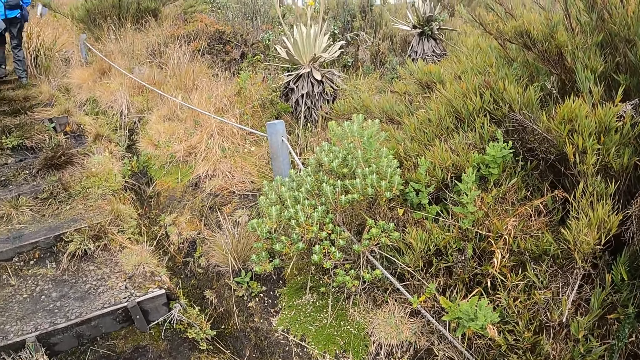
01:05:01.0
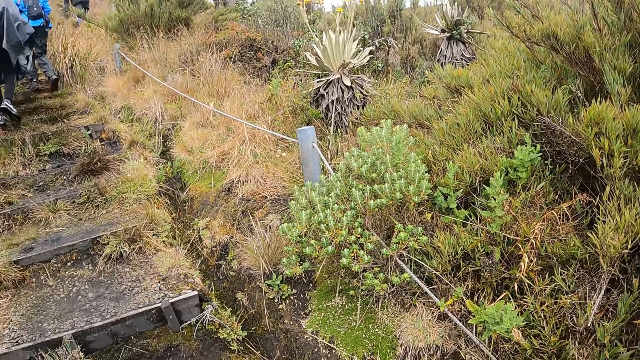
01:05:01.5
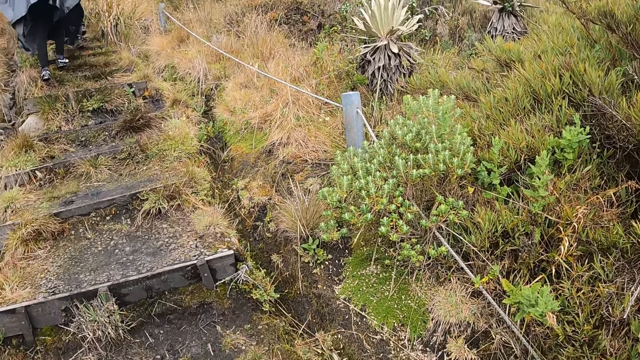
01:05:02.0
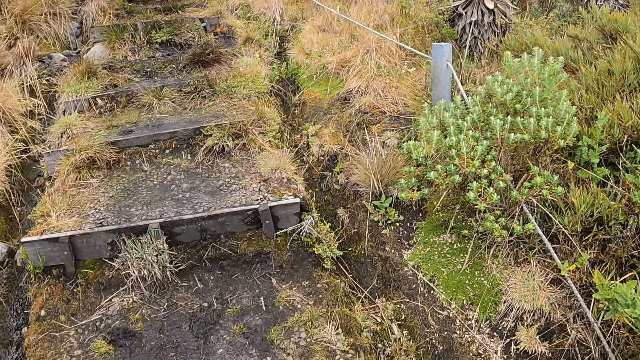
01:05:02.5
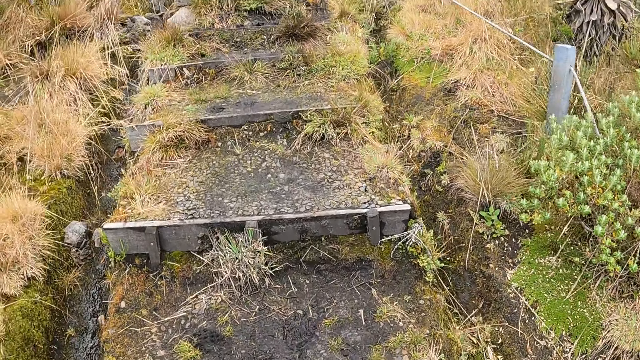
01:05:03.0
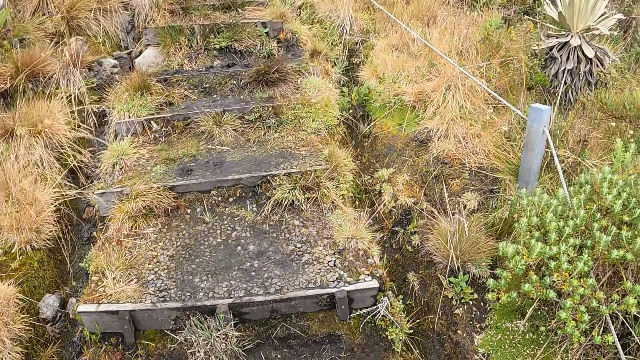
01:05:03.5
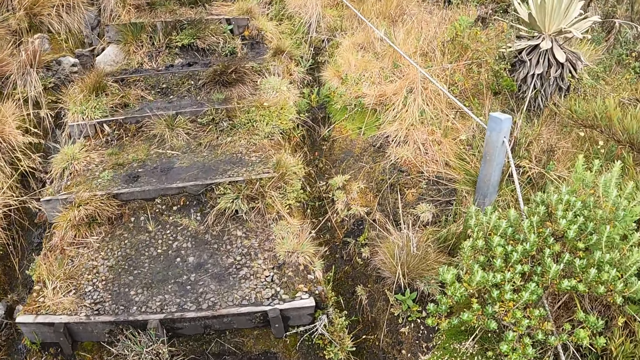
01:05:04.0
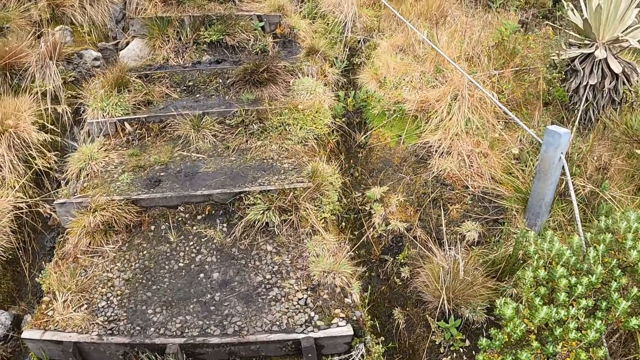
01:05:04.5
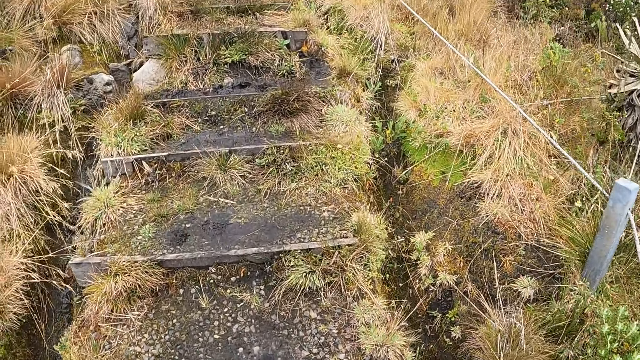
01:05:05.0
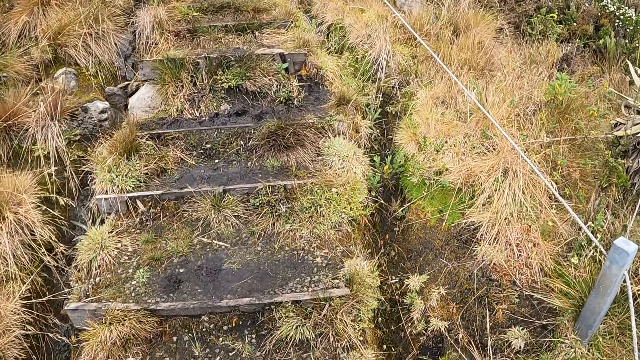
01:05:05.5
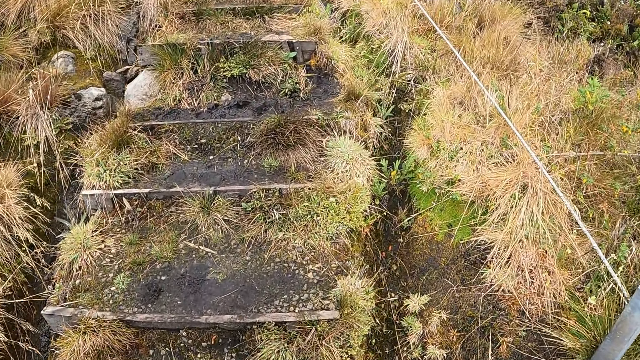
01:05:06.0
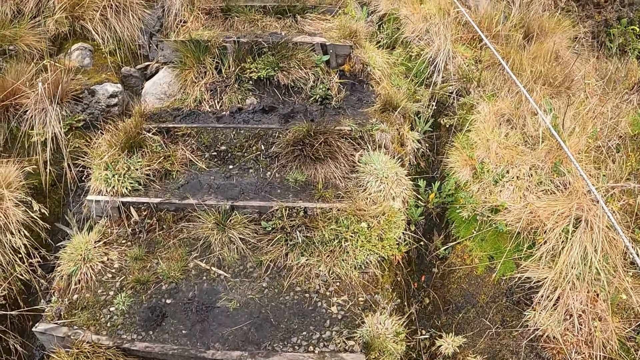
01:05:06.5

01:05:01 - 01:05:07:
The camera wearer looks around the bush.

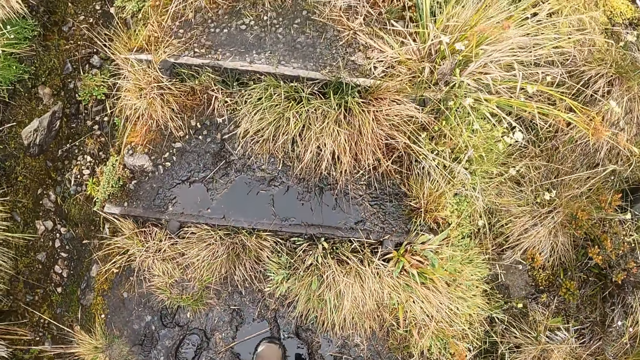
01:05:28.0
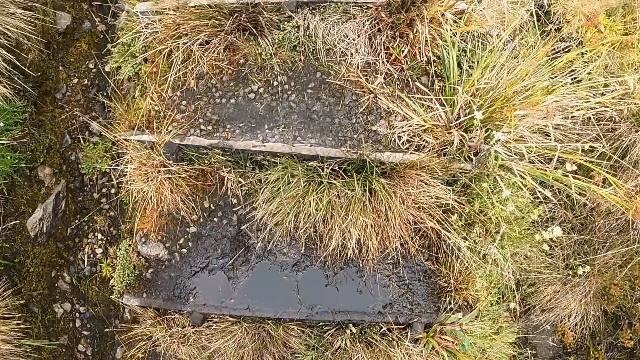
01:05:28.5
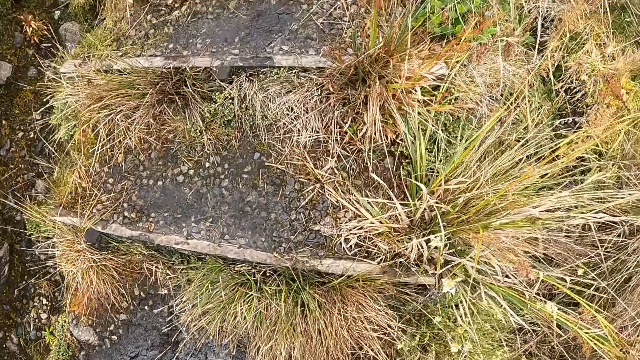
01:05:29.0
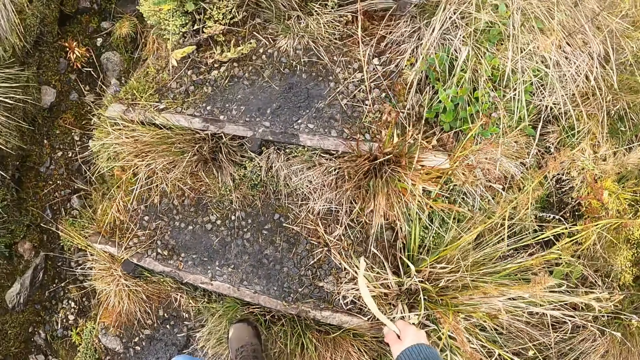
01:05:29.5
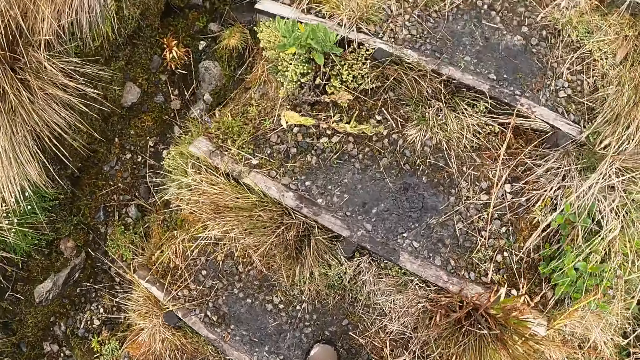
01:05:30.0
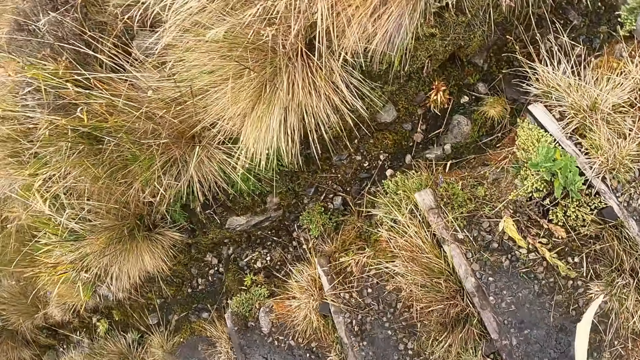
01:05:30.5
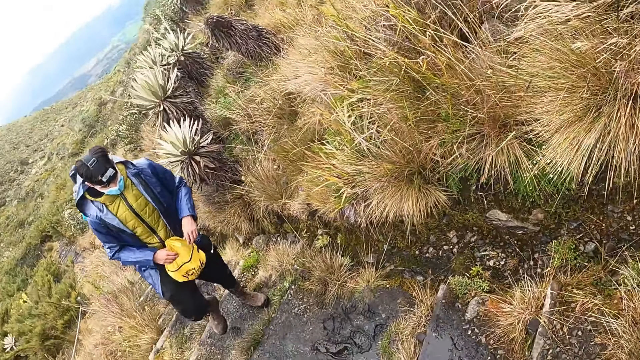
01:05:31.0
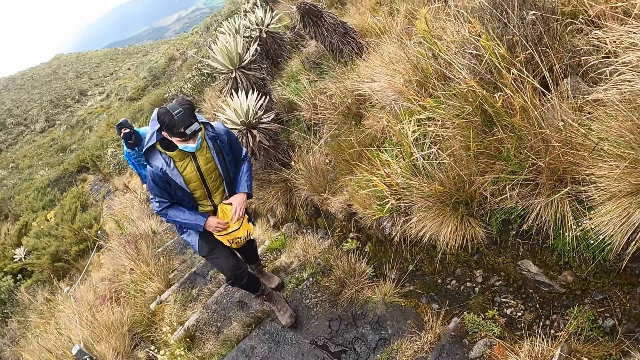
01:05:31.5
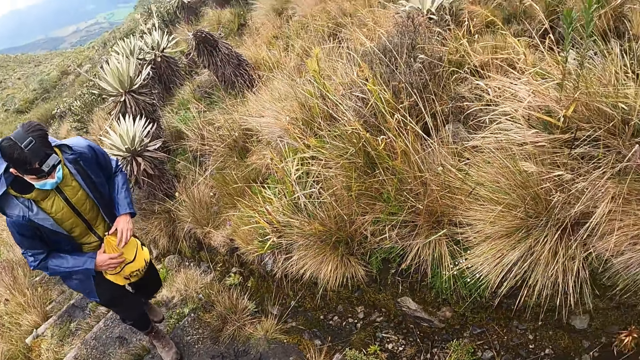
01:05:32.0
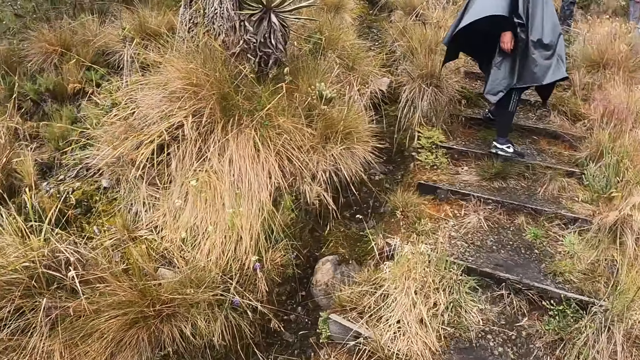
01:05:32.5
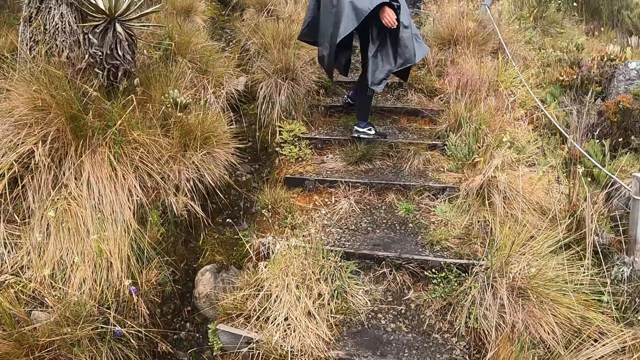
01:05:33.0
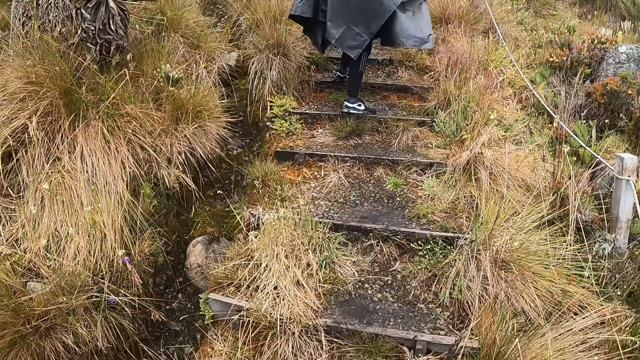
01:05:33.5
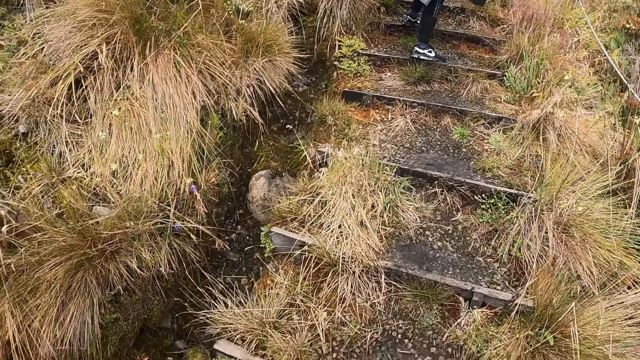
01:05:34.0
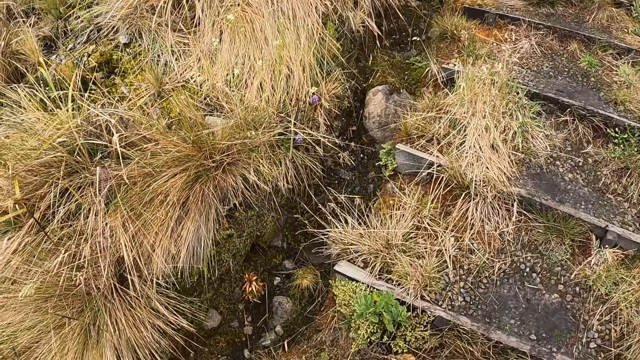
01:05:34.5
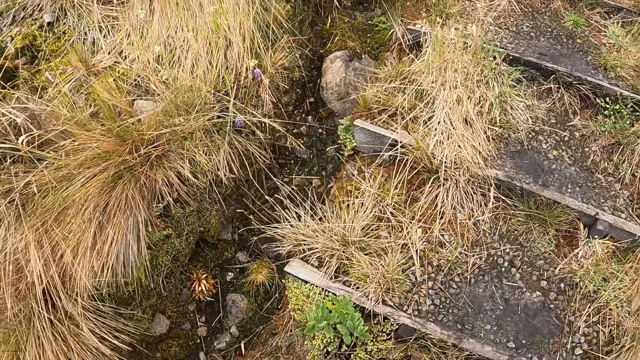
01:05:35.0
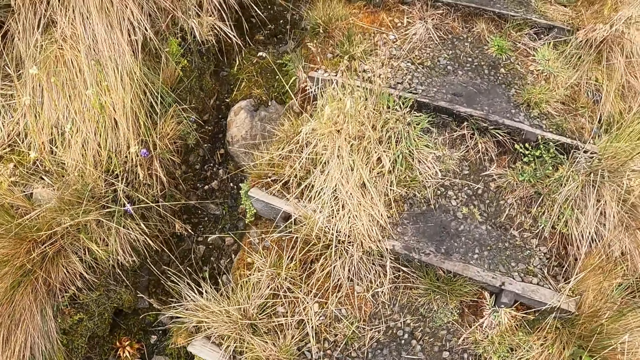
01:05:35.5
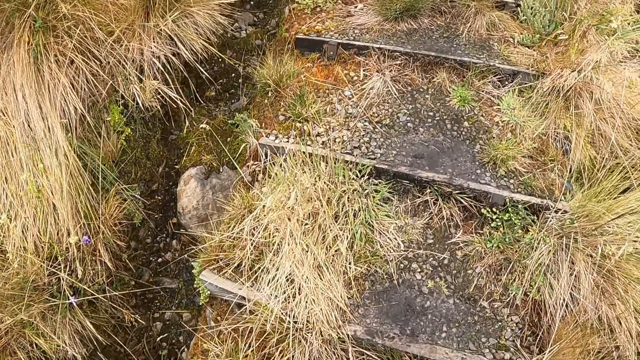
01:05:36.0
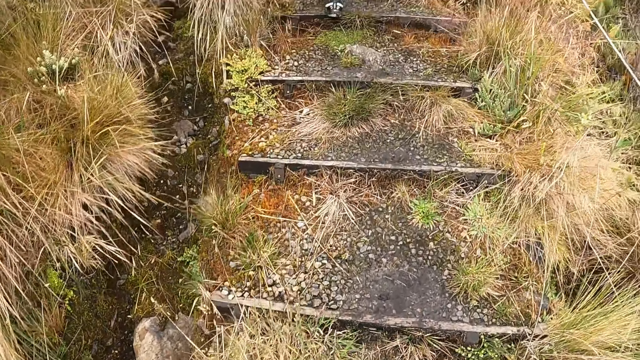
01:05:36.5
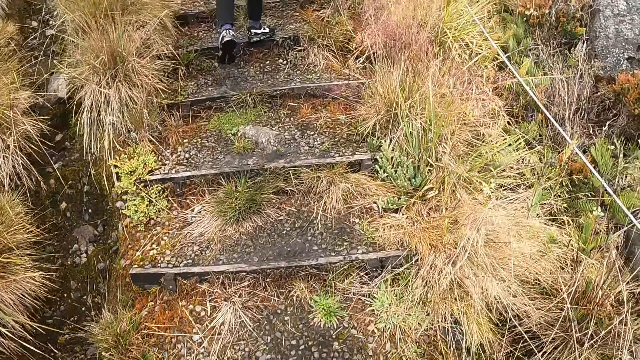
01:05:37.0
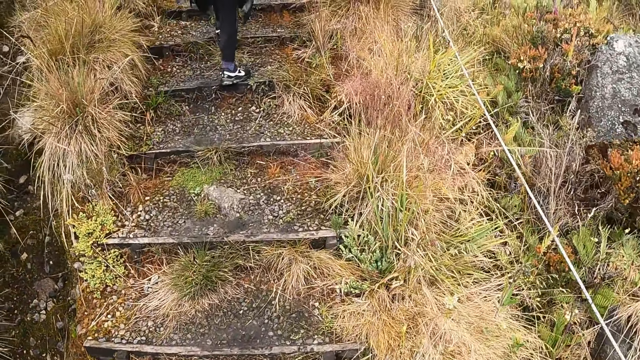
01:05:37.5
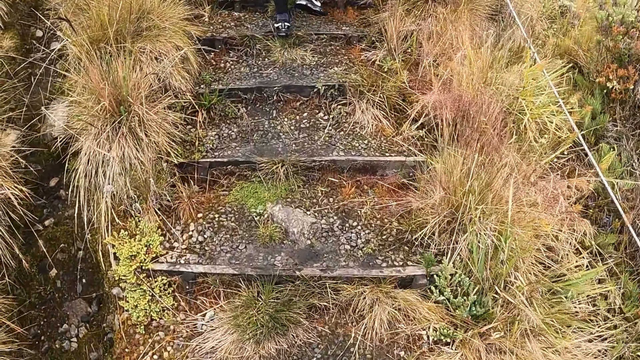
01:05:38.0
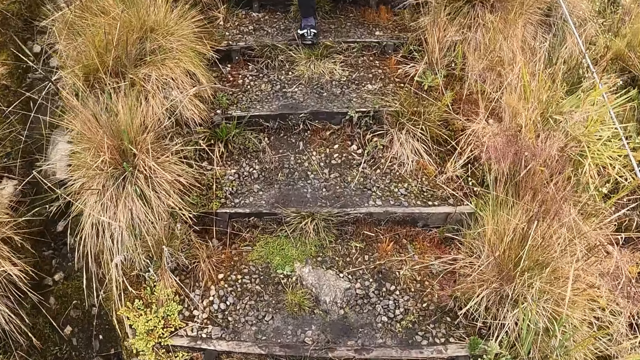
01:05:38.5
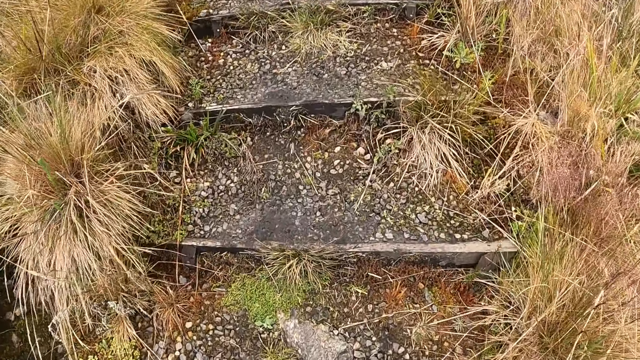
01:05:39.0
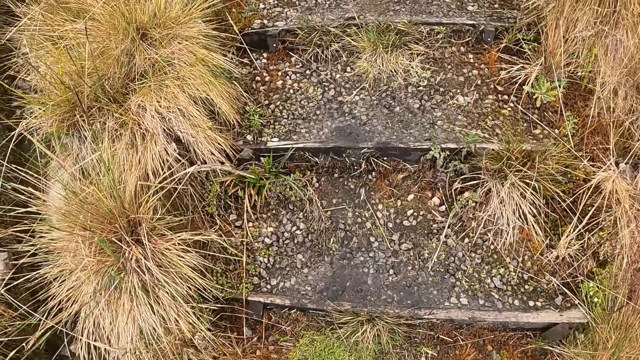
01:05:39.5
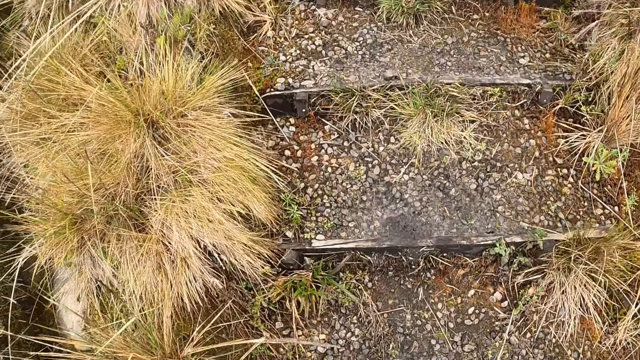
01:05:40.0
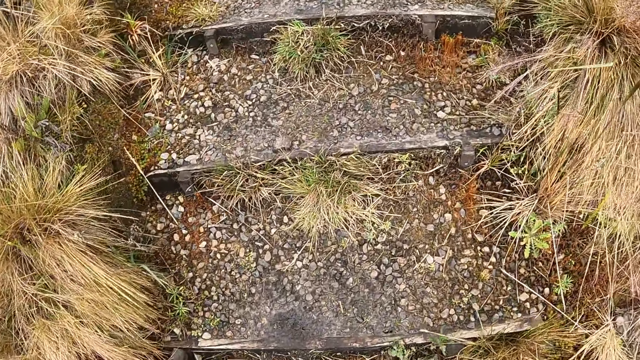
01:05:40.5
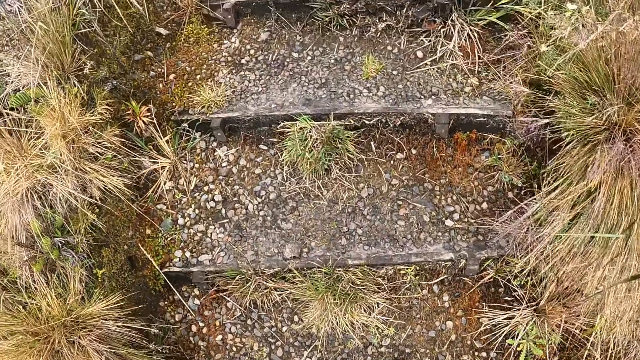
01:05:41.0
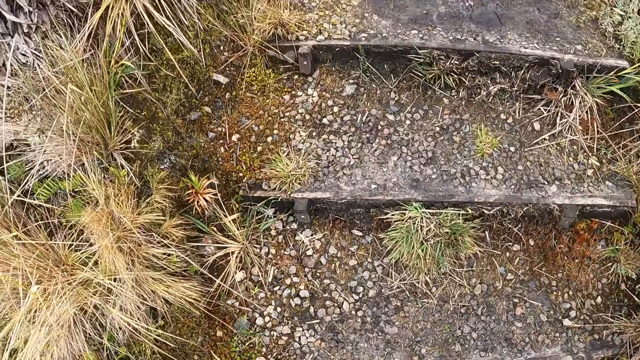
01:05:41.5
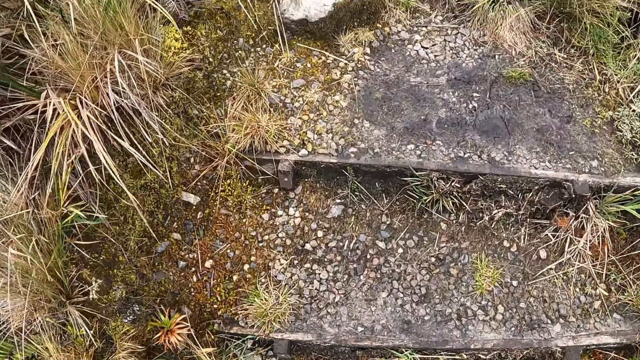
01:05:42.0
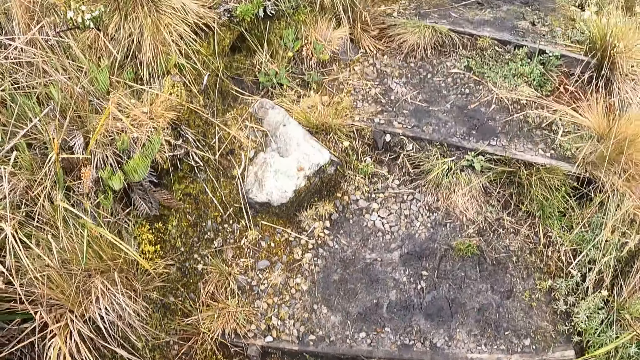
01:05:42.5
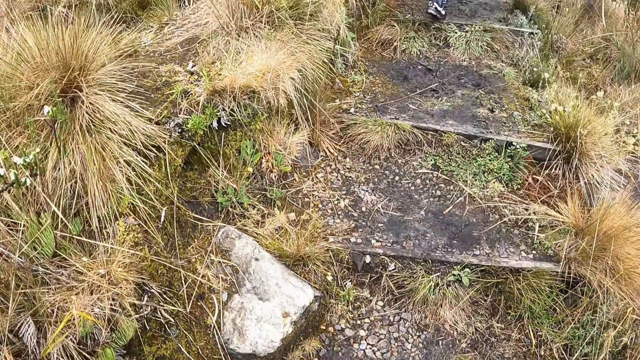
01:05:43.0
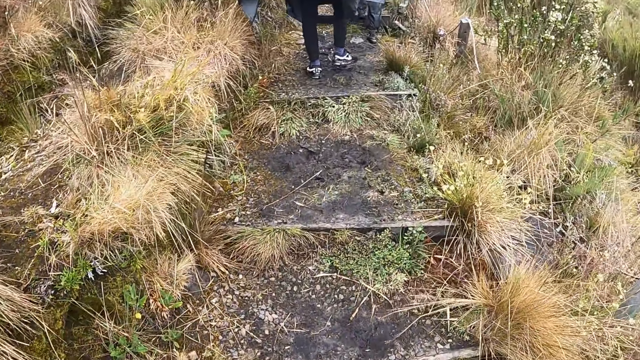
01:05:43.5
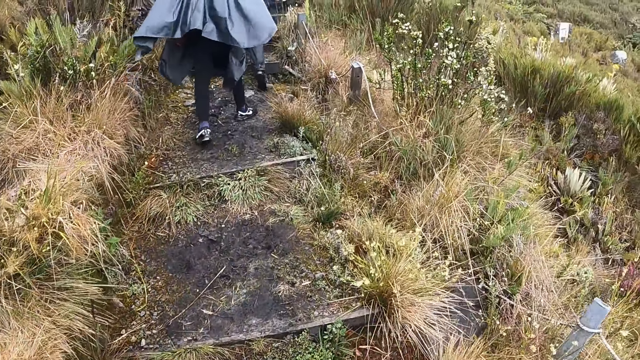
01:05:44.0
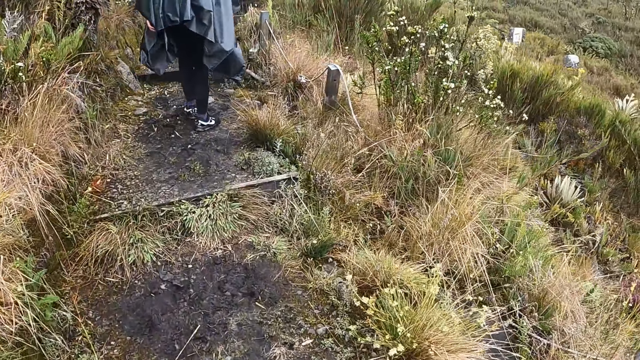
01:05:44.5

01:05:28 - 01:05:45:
The camera wearer walks in the forest.
